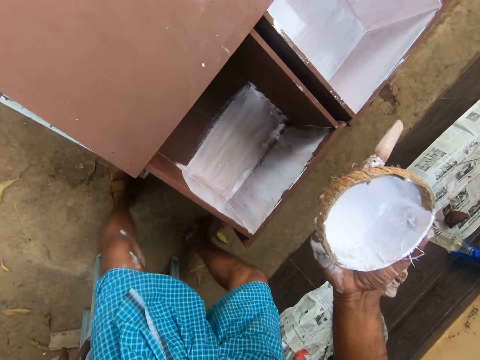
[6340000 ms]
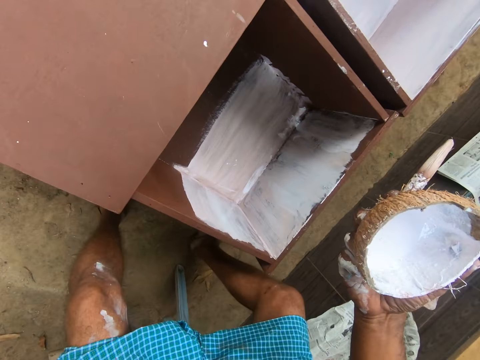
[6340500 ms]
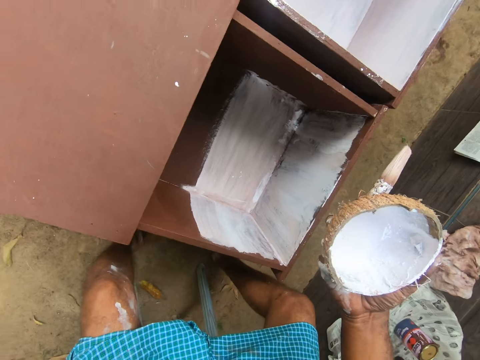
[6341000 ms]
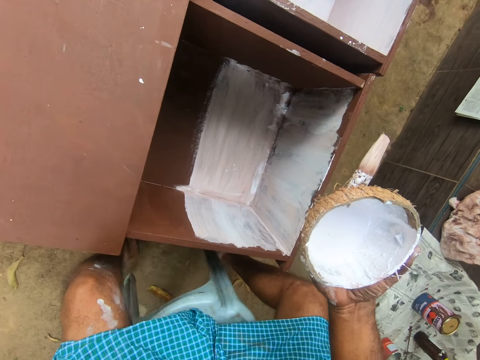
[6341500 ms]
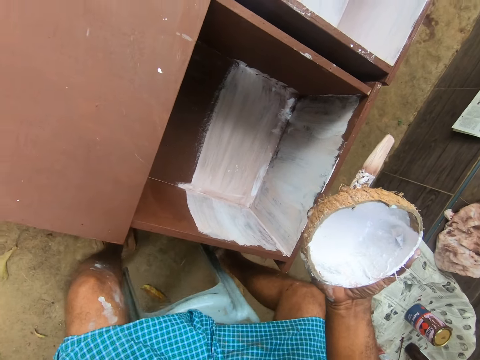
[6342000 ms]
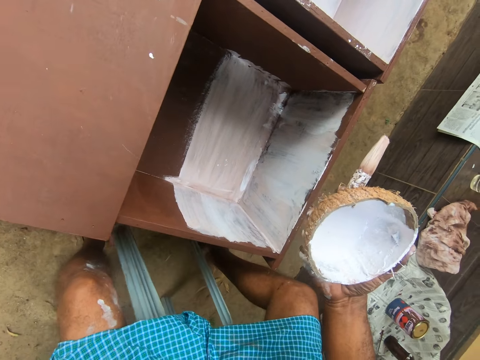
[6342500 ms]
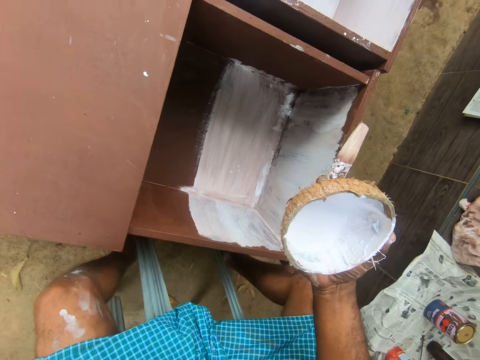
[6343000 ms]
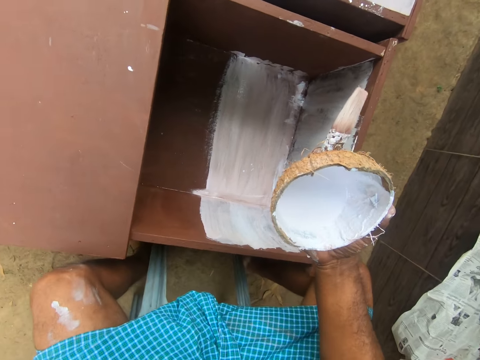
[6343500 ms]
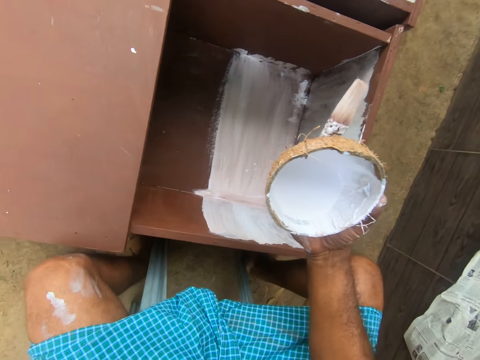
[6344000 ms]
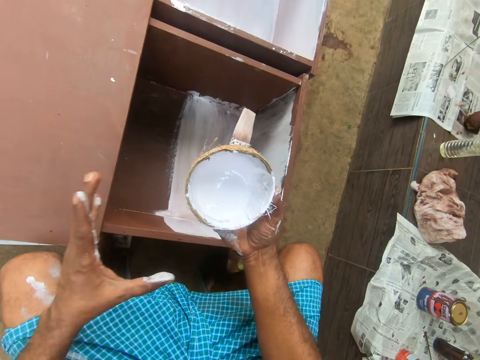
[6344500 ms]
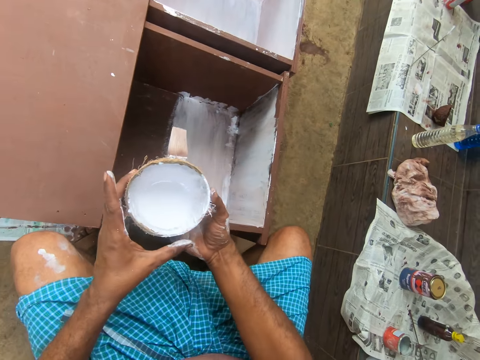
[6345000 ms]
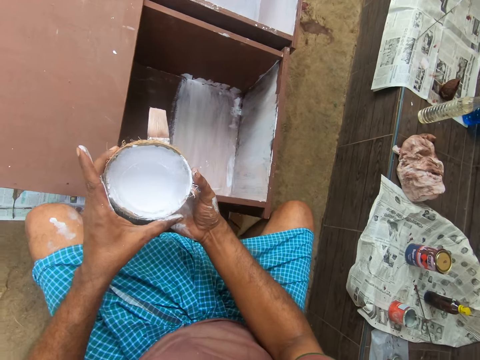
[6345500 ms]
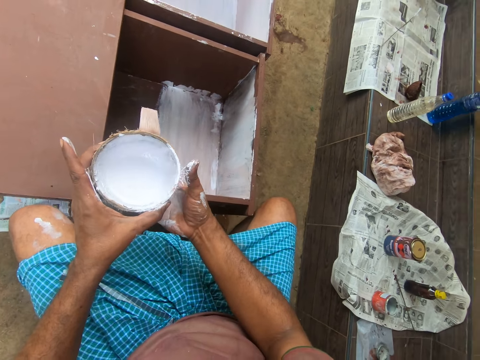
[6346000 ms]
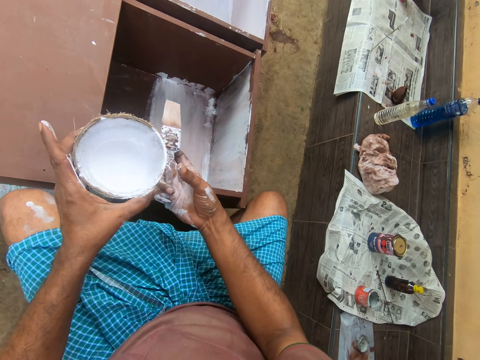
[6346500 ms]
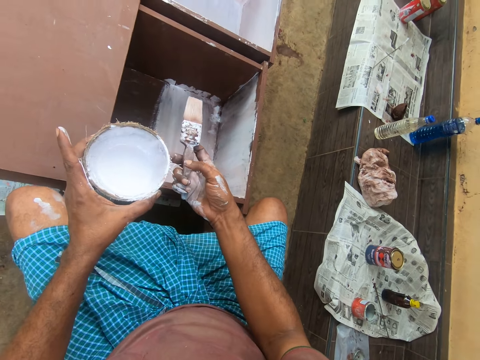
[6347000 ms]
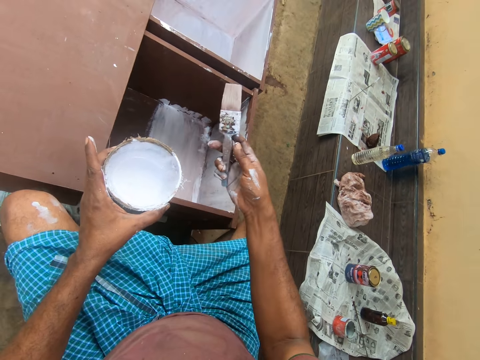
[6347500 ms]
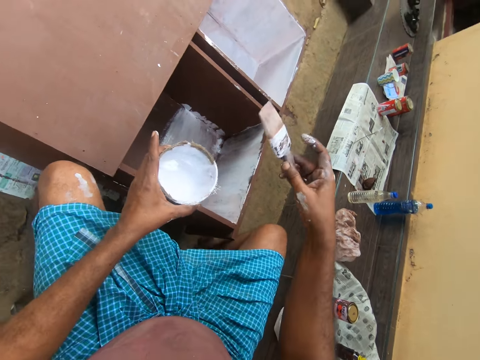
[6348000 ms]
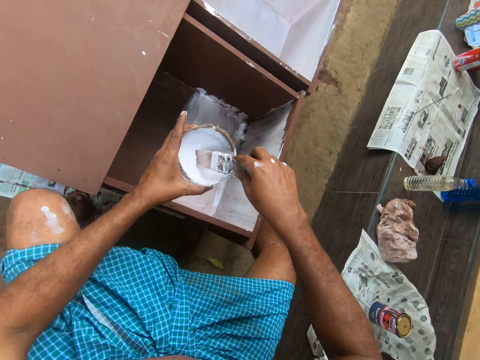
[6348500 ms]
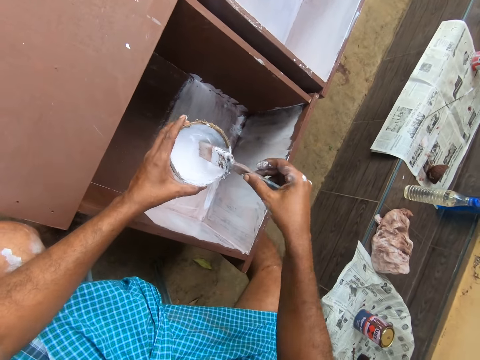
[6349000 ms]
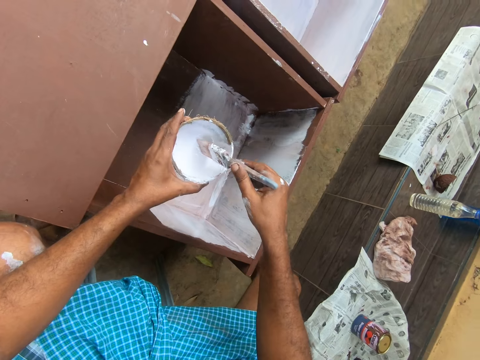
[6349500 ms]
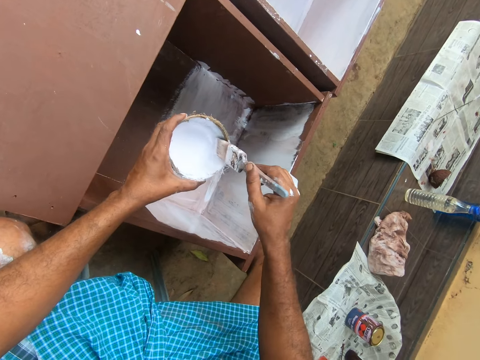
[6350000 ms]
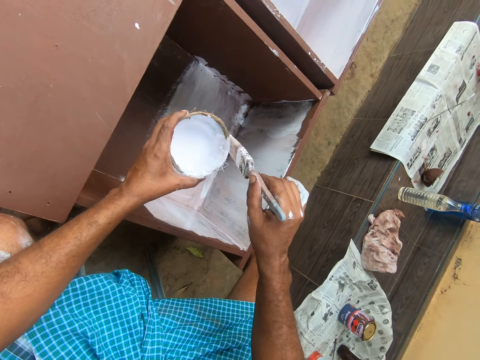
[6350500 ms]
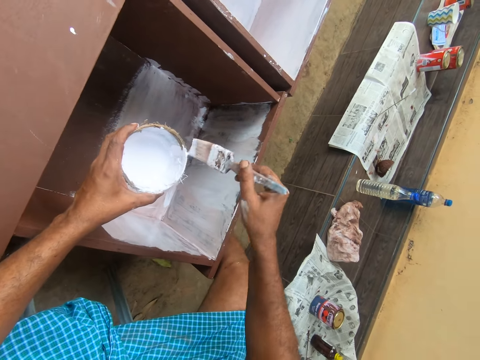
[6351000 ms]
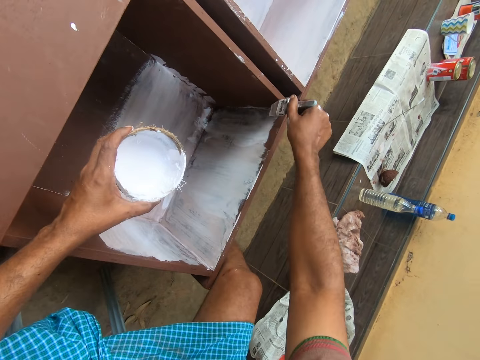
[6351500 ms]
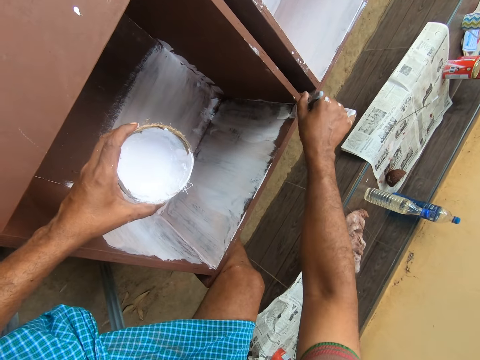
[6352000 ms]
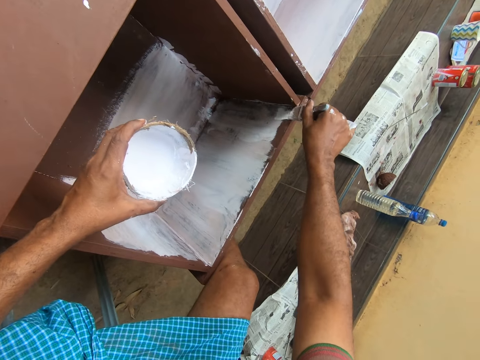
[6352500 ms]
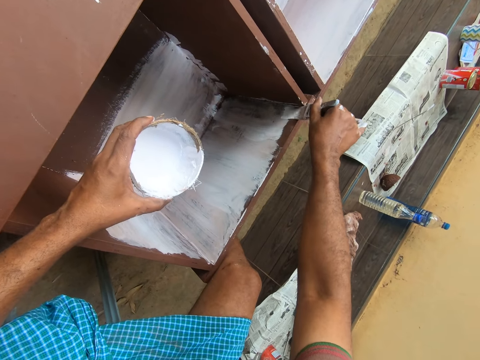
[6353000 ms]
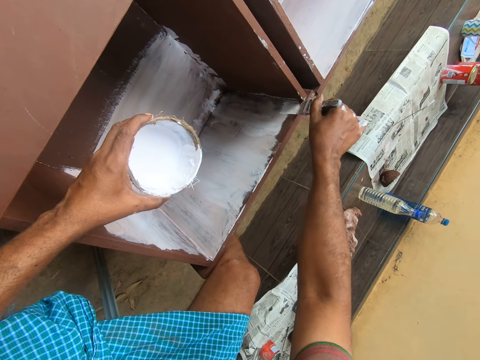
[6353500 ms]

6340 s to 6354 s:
The camera wearer adjusts the chair with his left hand. He sits on the chair. He pulls a stool. He passes the paint container to his left hand. He holds the paint. He dips the paintbrush in the paint container in his left hand. He rubs the paintbrush on the side of the paint container. He paints the wardrobe with the paintbrush with his right hand.

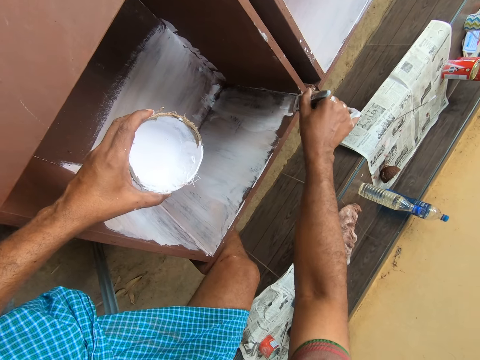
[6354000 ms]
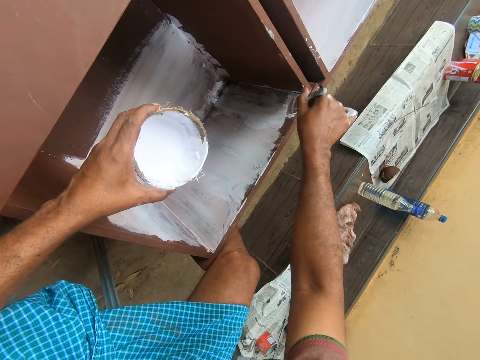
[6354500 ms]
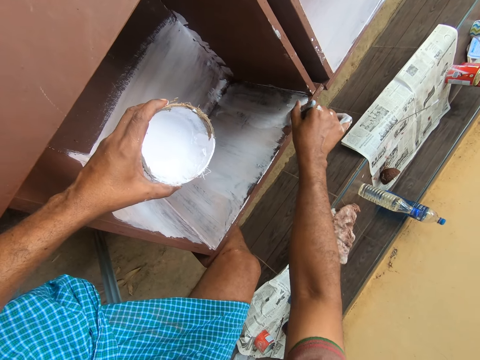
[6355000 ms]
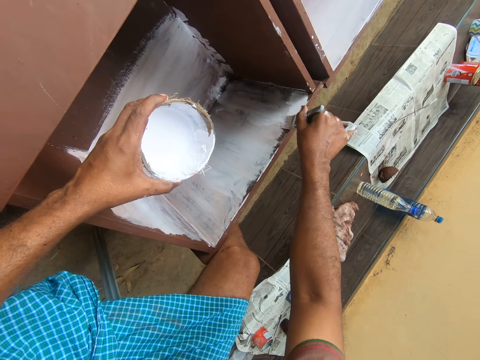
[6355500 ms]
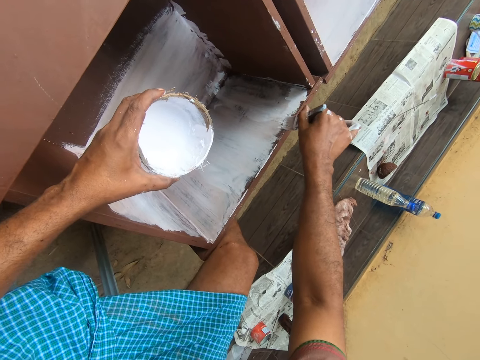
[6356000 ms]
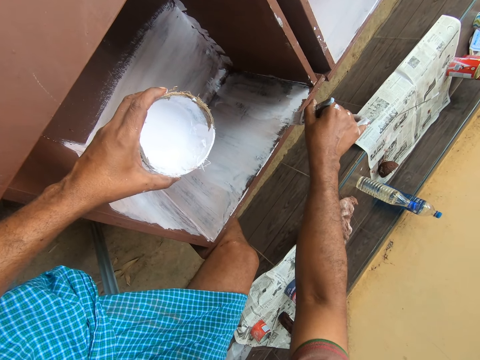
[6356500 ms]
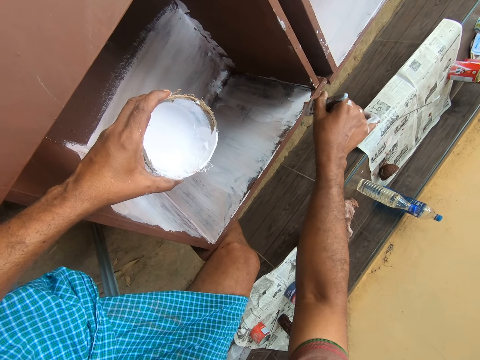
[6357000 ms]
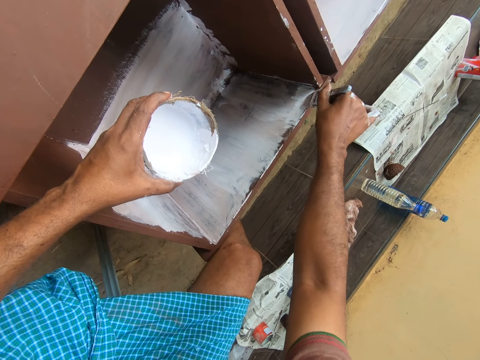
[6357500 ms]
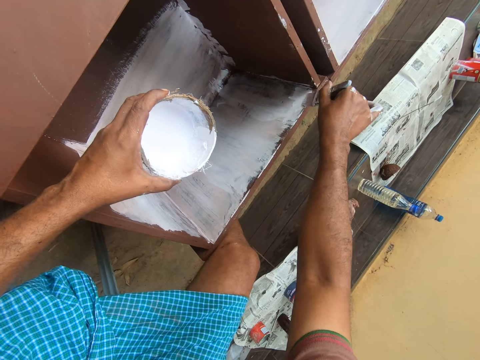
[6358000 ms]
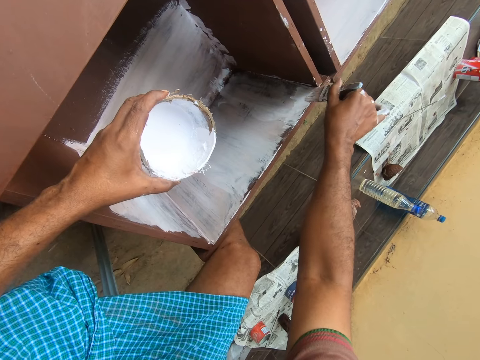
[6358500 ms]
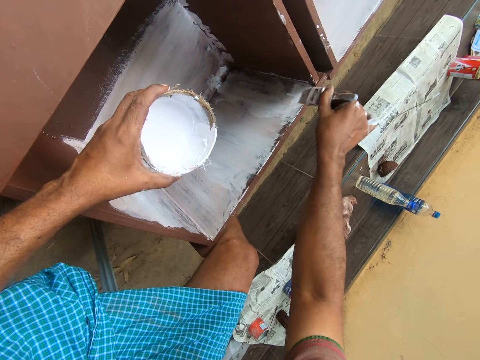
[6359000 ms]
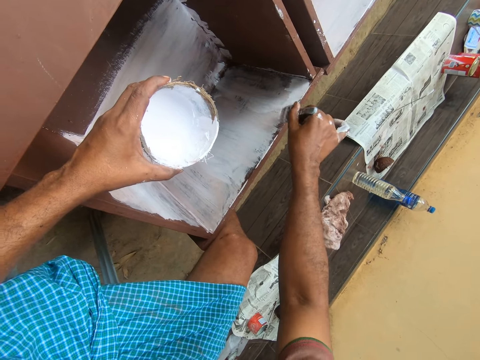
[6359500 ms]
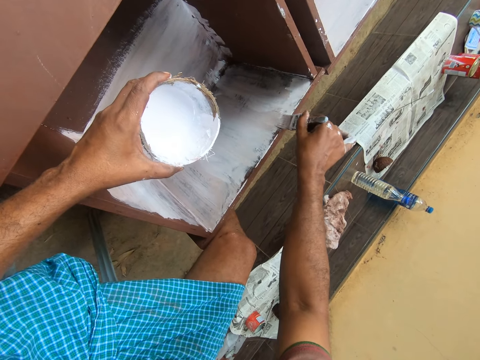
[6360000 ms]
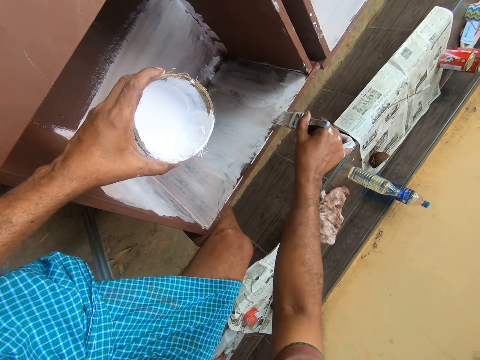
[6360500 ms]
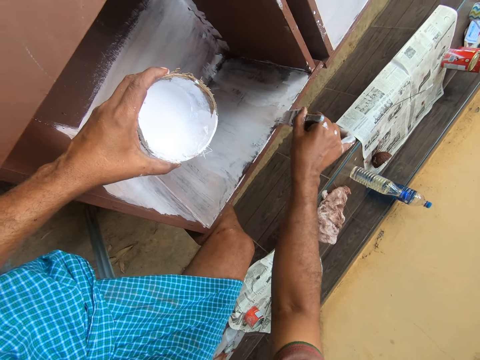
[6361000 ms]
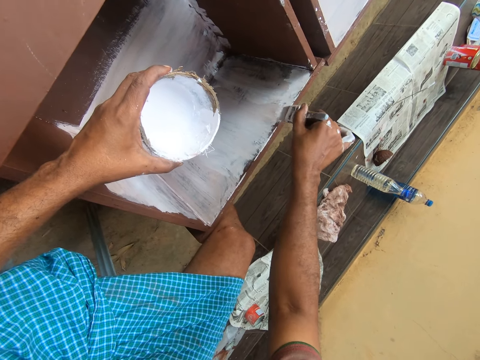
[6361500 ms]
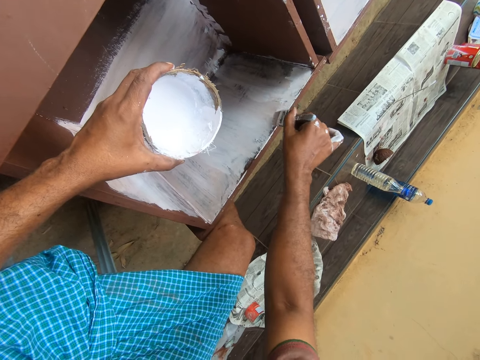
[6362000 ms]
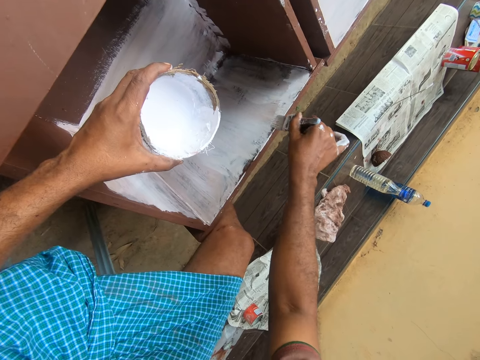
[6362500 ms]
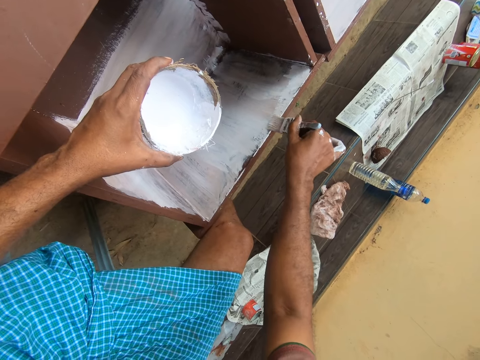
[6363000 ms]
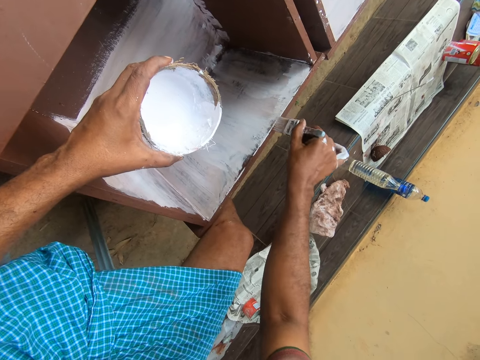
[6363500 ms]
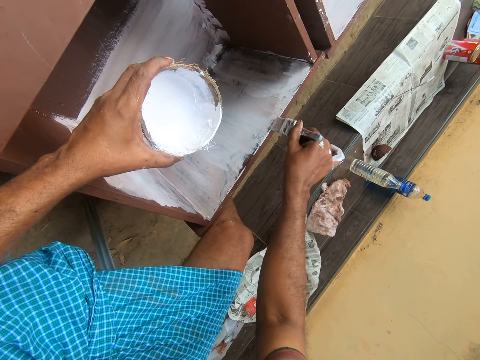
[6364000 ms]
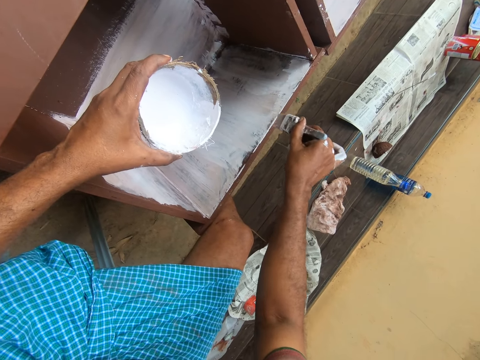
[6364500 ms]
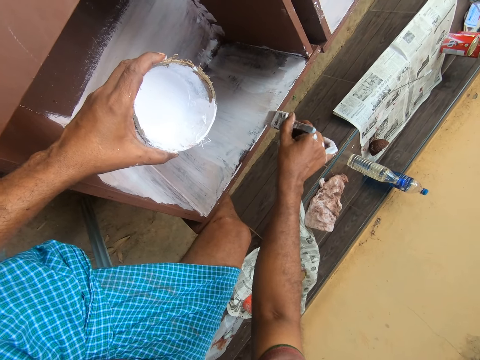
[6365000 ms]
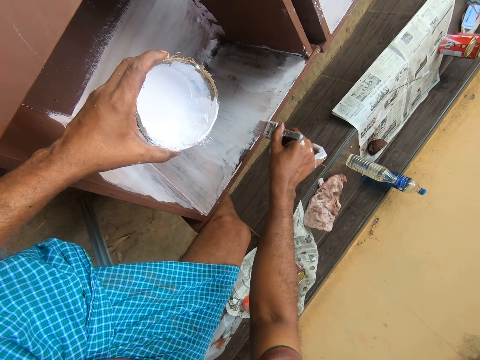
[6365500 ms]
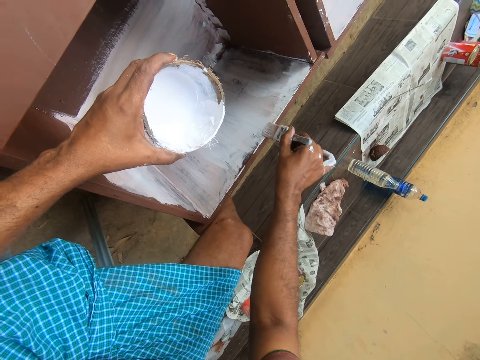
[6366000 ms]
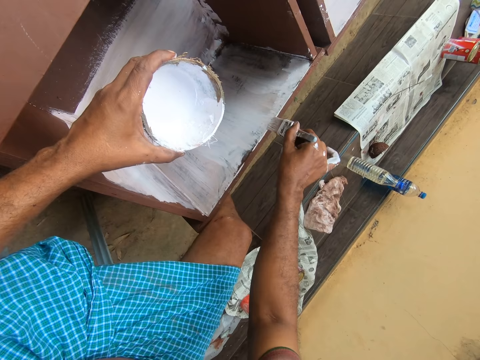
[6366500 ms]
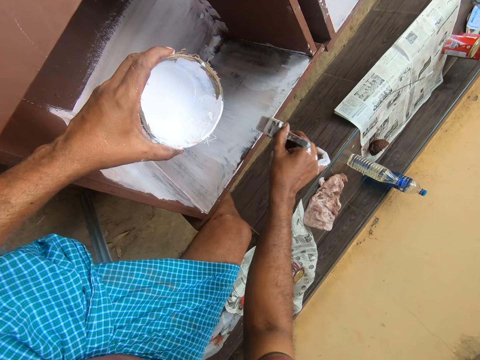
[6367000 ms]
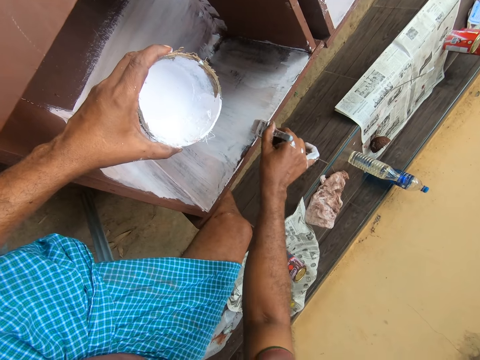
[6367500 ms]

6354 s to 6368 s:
The camera wearer paints a cabinet using a brush. They paint the cabinet using the brush repeatedly.
